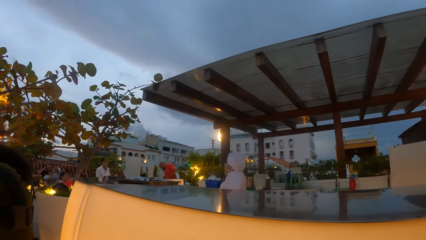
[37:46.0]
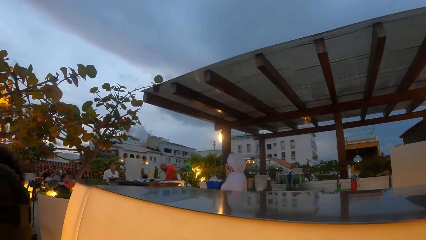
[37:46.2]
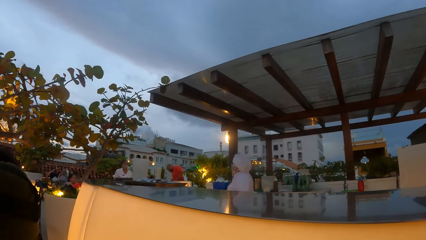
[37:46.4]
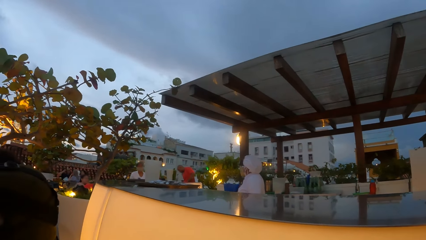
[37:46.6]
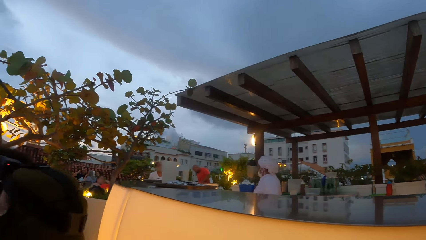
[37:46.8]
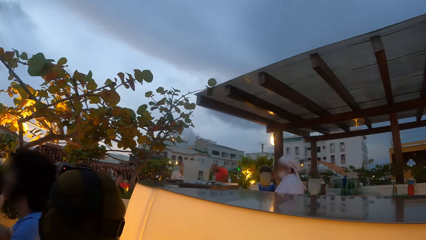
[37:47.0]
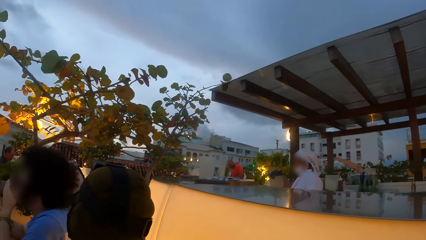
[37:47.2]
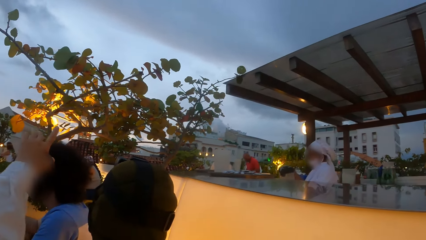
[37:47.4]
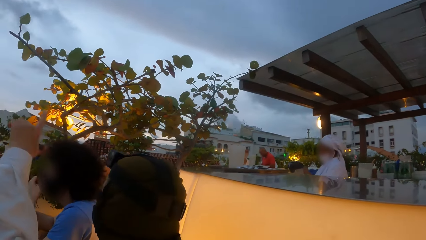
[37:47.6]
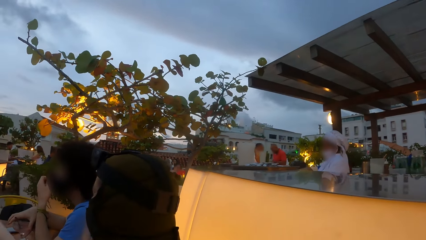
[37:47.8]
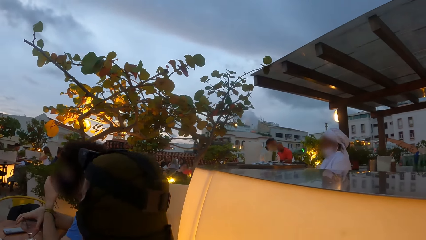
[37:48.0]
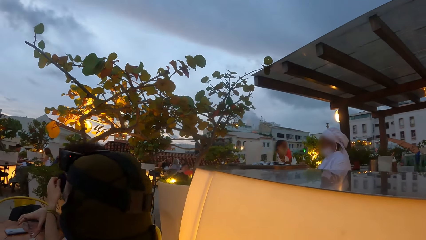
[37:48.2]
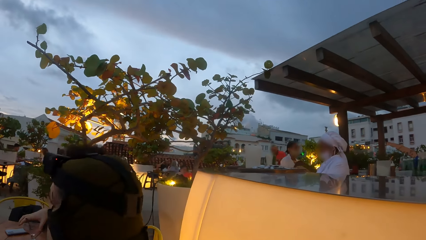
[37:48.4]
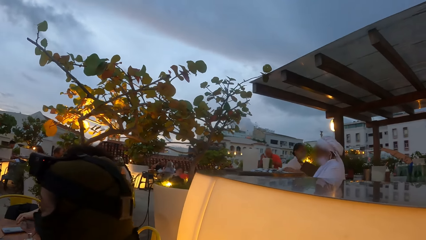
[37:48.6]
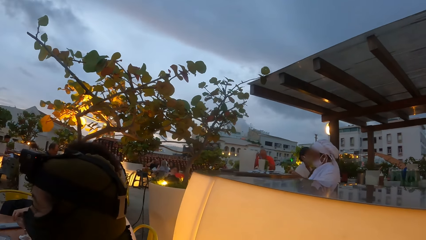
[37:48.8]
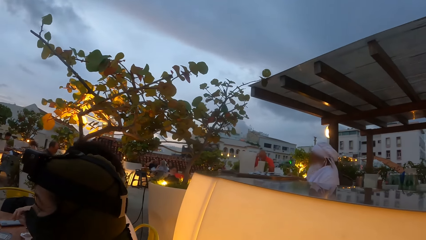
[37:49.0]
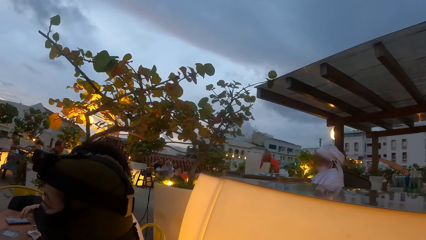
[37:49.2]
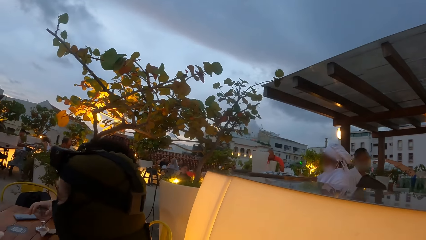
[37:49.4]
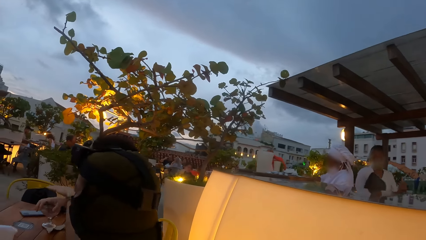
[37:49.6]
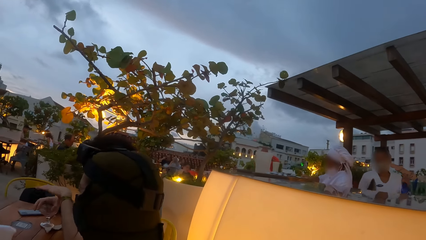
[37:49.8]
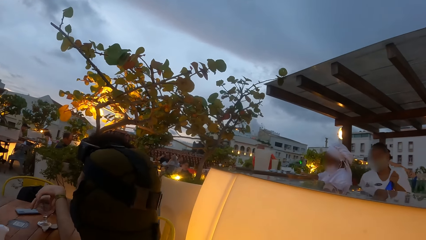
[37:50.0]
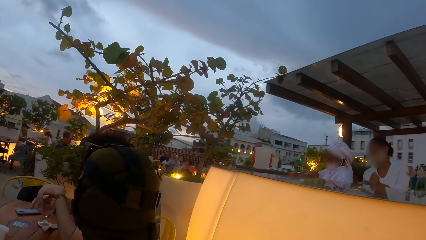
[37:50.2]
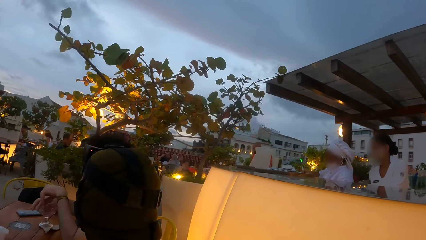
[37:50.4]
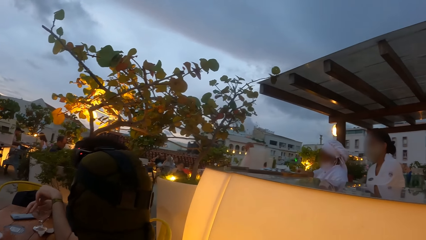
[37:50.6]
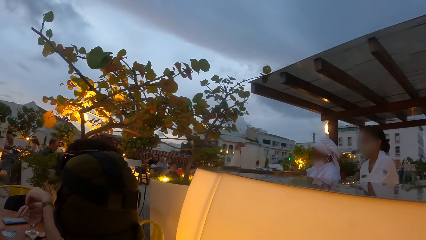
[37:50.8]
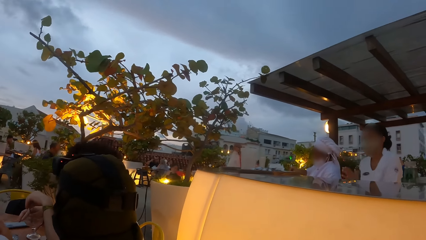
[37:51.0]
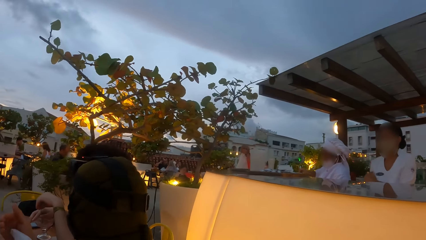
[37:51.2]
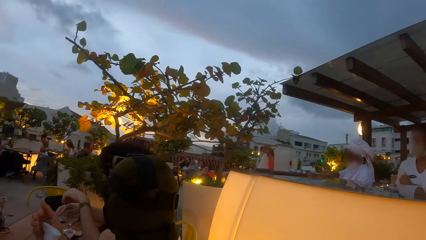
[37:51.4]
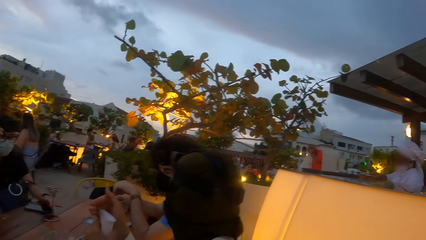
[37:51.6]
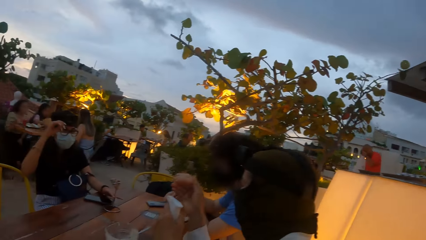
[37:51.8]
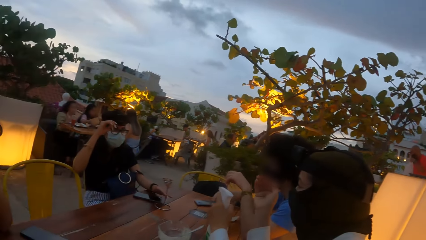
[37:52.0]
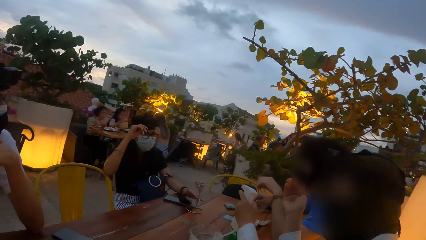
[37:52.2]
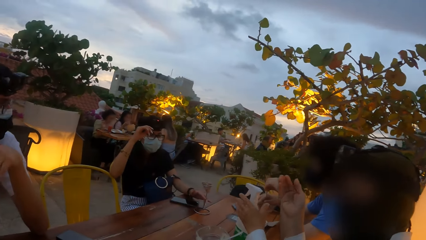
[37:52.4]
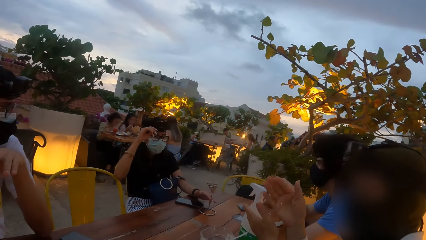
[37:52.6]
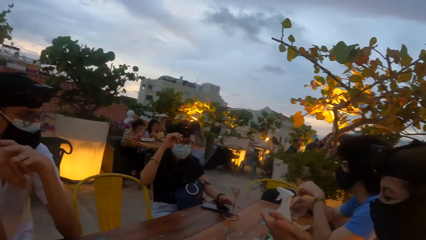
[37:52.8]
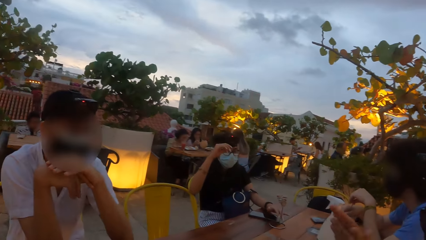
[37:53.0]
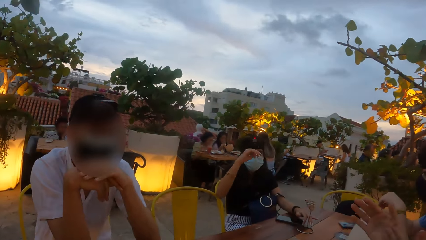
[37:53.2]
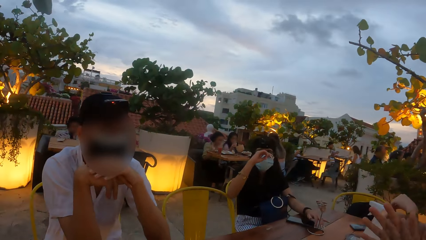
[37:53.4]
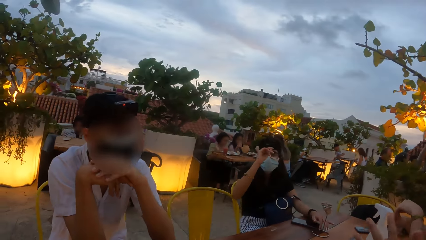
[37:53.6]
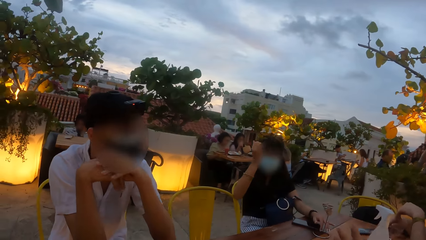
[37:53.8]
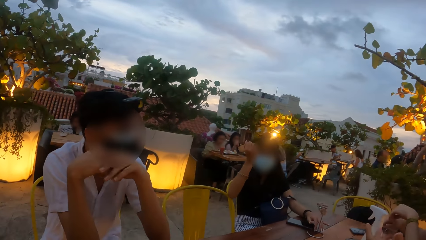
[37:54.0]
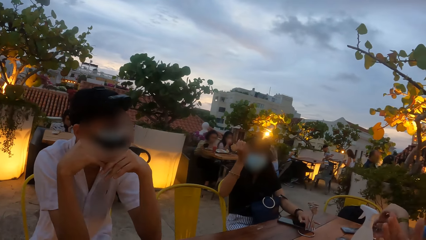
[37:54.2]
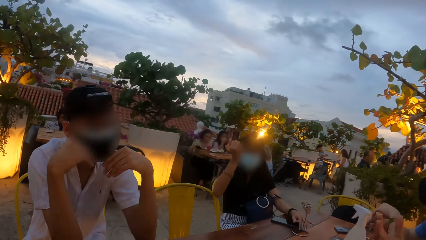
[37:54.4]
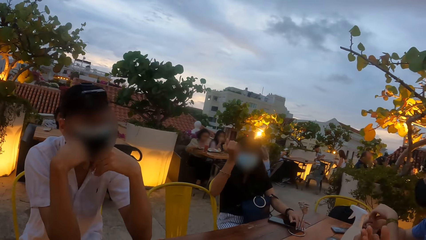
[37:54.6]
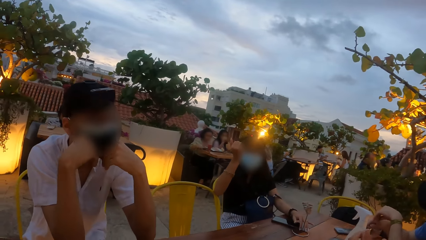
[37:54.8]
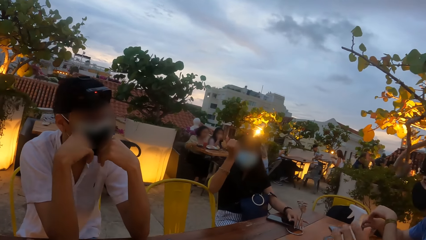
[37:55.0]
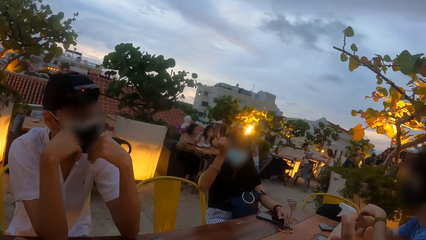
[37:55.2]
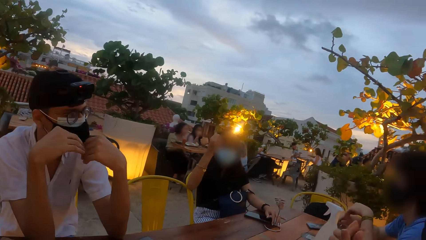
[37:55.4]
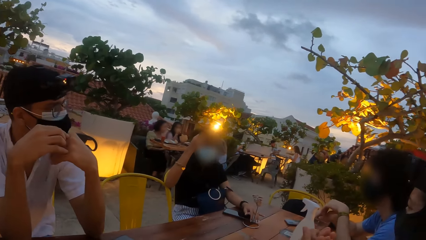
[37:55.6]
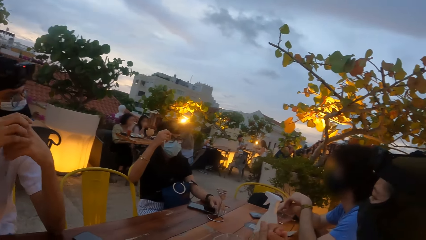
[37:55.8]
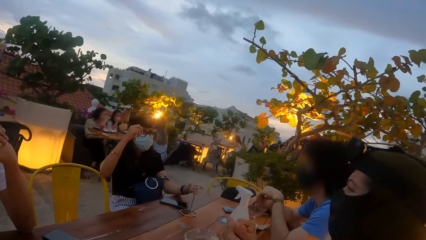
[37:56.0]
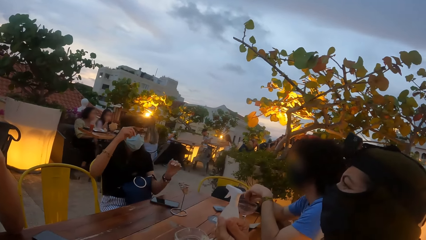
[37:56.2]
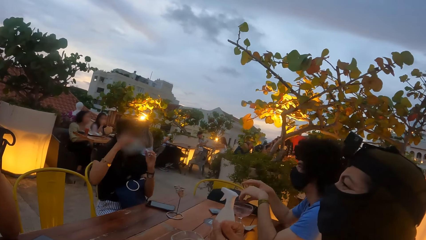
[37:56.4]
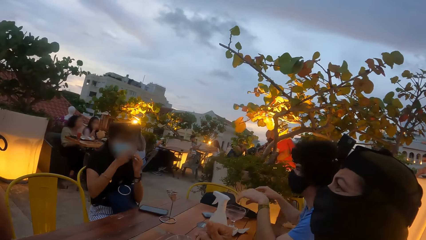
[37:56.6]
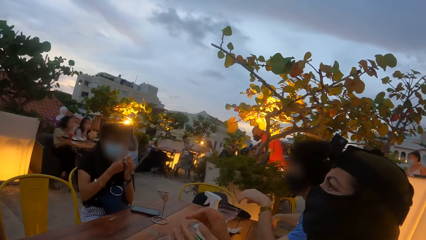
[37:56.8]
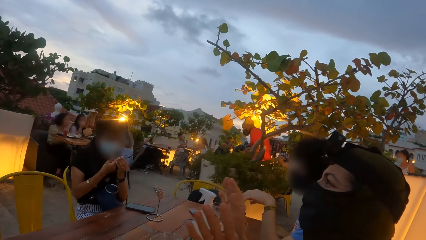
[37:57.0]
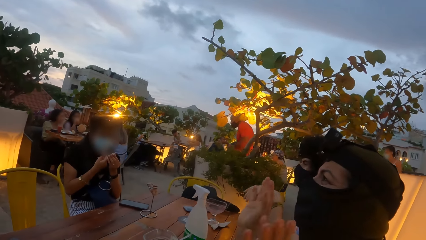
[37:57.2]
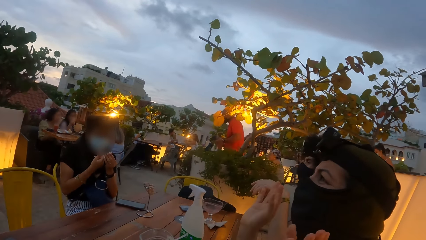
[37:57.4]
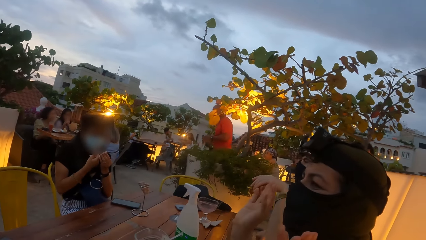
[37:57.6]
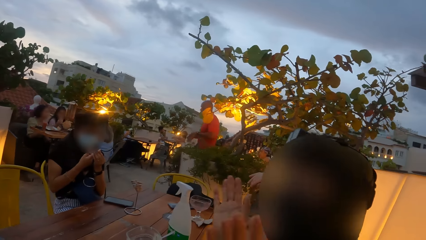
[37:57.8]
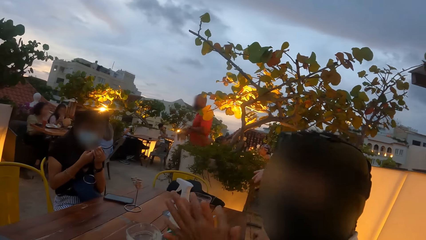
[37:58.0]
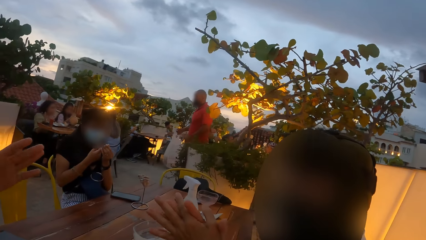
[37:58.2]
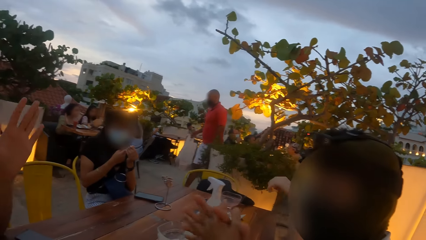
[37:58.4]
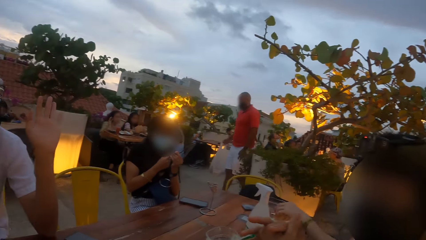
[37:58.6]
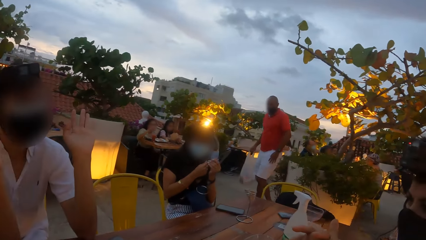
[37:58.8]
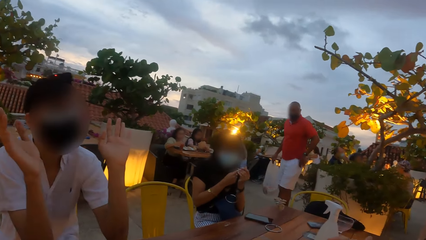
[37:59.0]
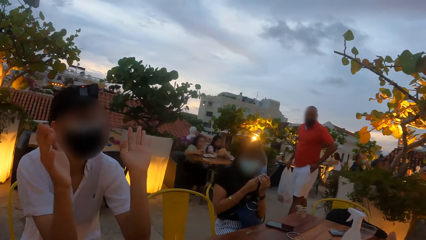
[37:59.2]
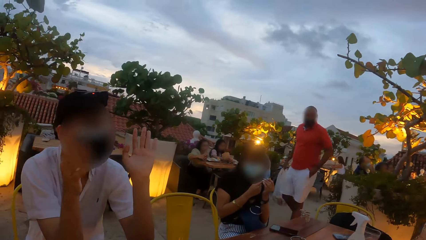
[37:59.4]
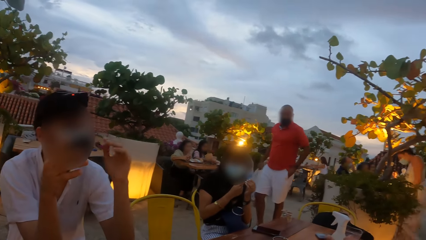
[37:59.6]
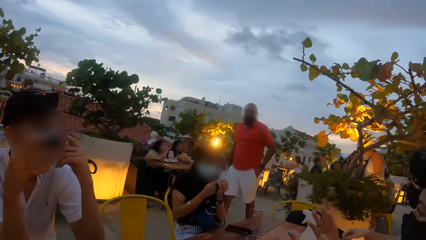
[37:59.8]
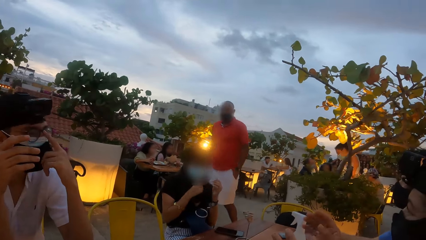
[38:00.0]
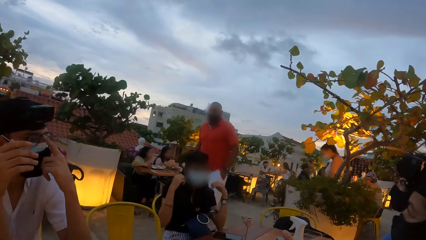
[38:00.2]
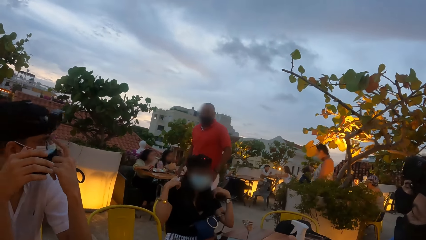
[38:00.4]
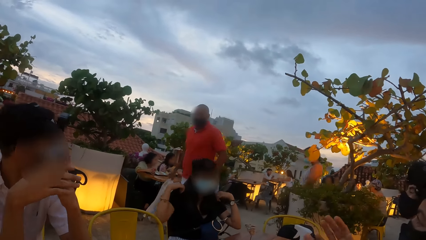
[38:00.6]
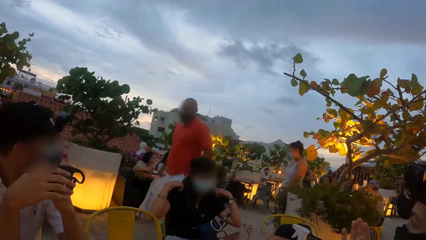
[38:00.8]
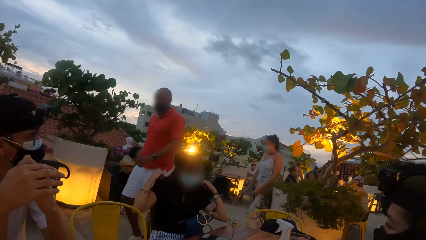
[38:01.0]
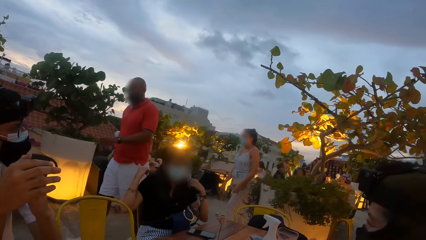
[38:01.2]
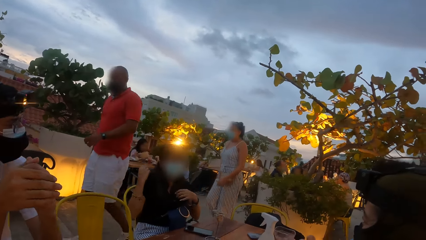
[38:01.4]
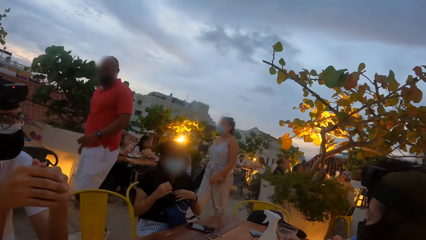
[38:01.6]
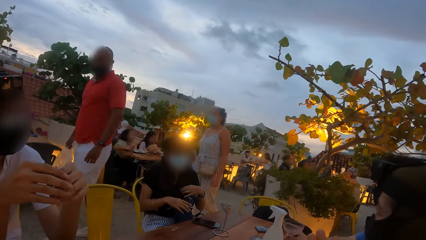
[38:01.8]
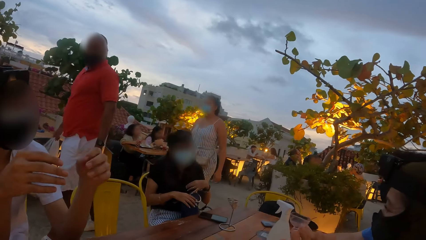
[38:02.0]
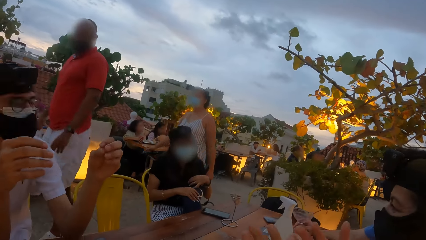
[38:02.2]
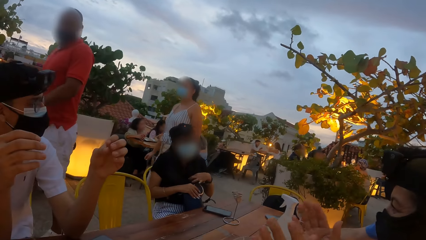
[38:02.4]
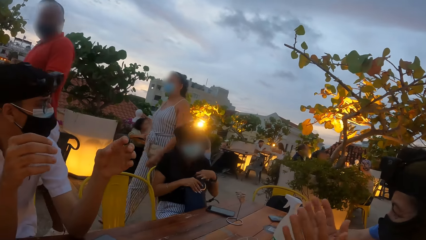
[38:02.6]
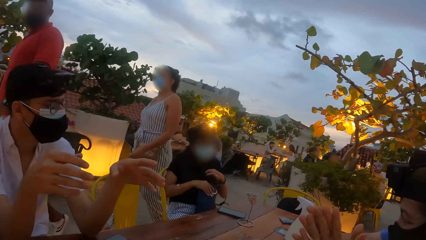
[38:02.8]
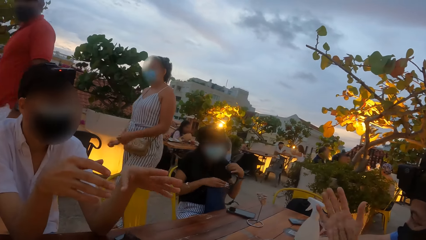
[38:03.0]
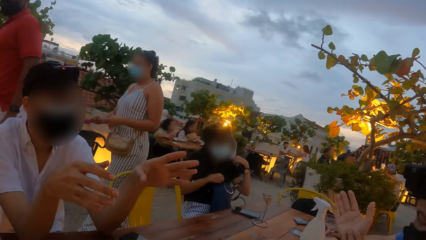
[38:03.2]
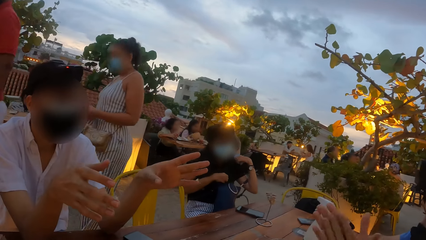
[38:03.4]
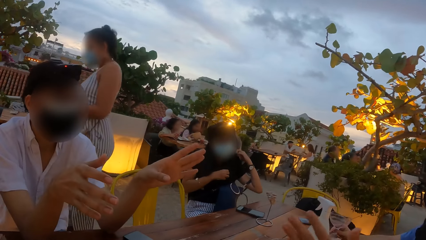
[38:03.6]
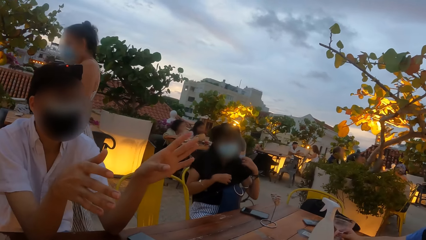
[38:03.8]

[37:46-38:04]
A woman gestures at a man with her left hand. Another man plays with the spoon in the cup with his left hand. The woman sanitizes her right hand with a sanitizer in her left hand. The woman drops the sanitizer on the table with her left hand. The woman rubs both hands together. A third man adjusts the nose mask on his face with both hands. The third man clasps both hands together. Another woman picks her right index finger with her left hand. The first woman claps both hands together. The third man adjusts the glasses on his face with his left hand. The third man clasps both hands together. The other woman adjusts her top with both hands. The other woman adjusts a bag on her lap with both hands. The other woman adjusts the sleeve on her left hand with both hands.
